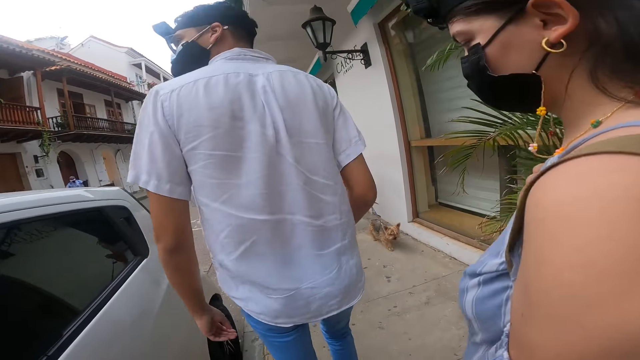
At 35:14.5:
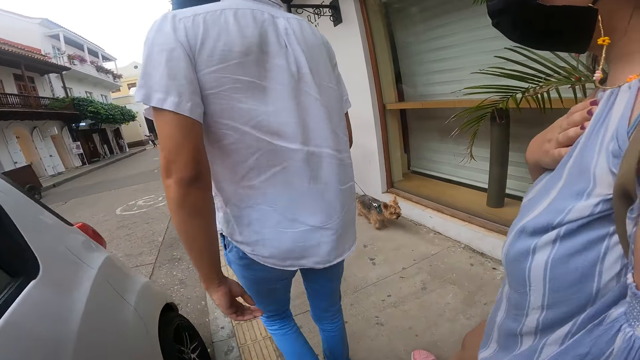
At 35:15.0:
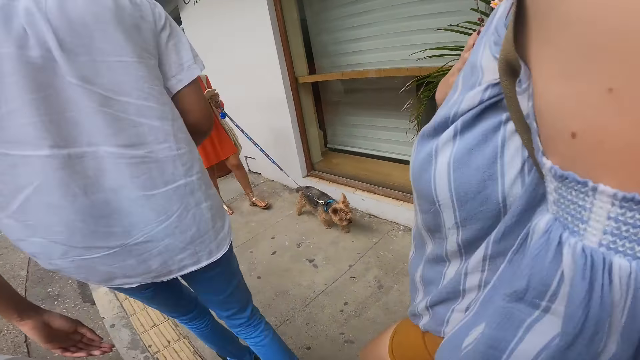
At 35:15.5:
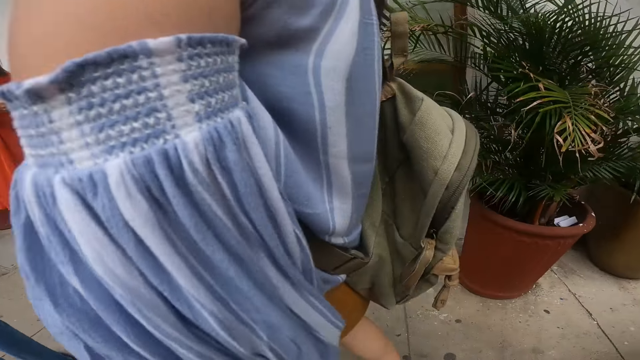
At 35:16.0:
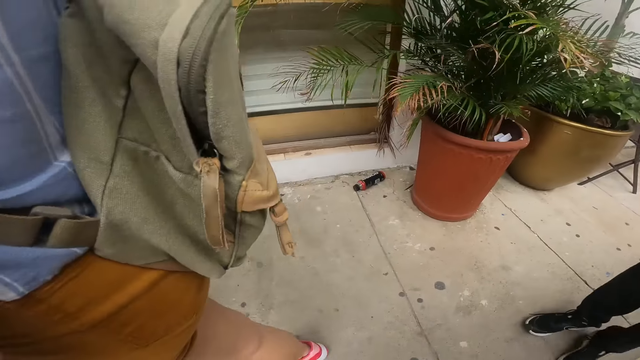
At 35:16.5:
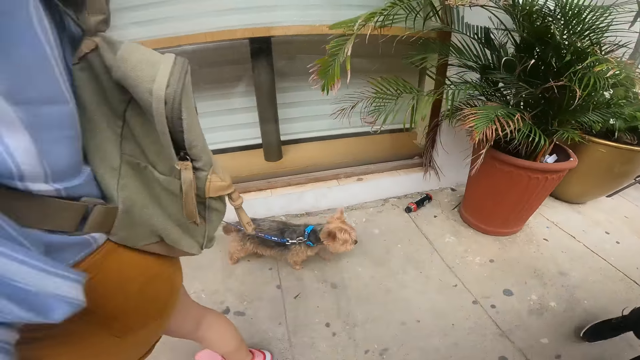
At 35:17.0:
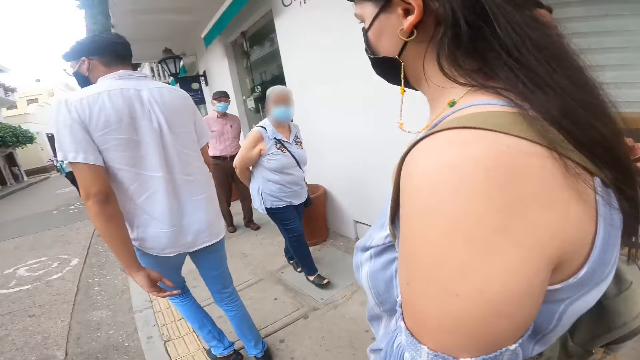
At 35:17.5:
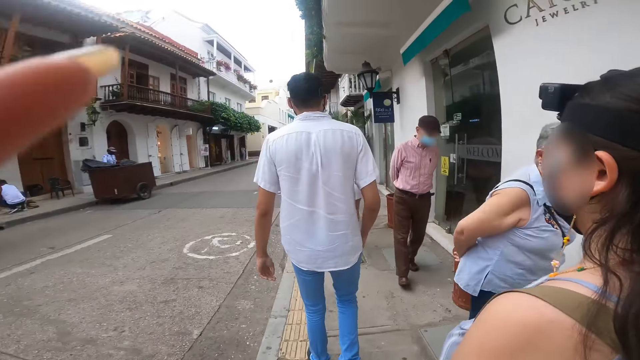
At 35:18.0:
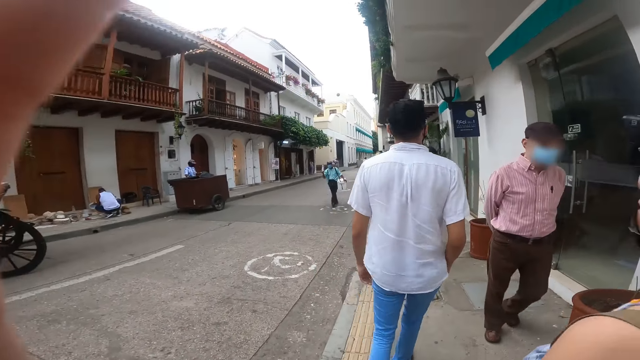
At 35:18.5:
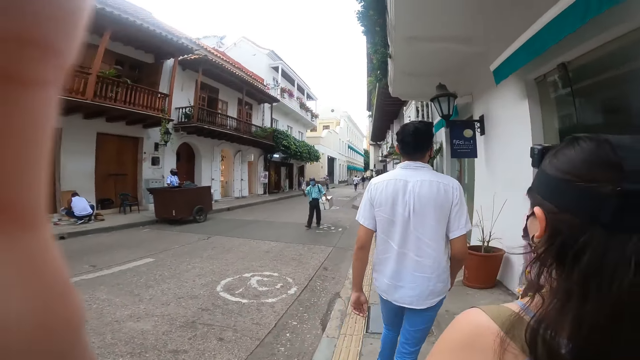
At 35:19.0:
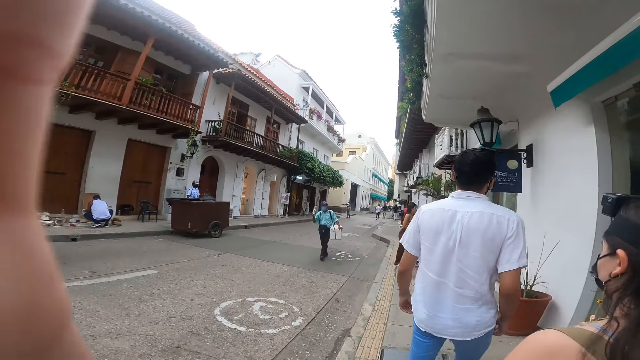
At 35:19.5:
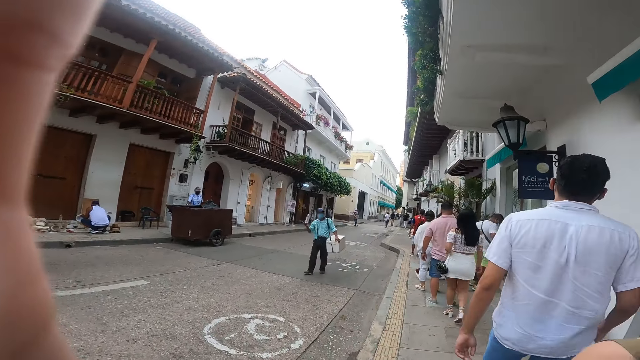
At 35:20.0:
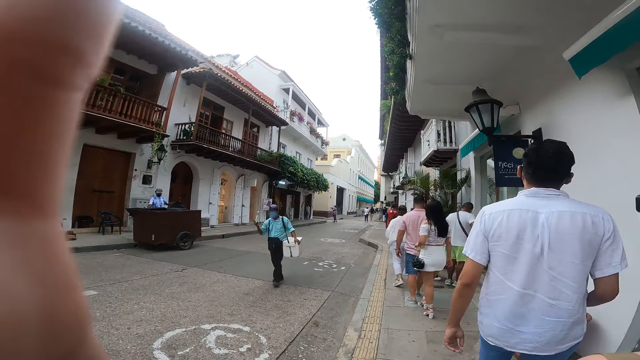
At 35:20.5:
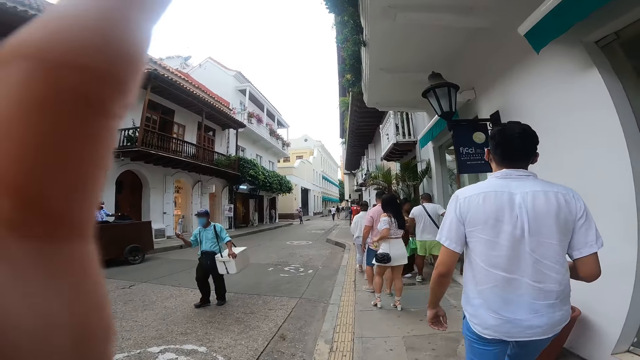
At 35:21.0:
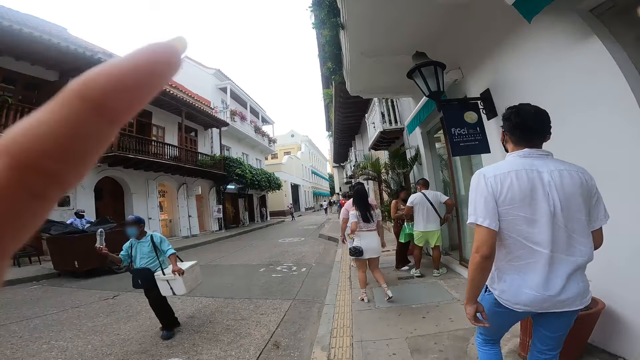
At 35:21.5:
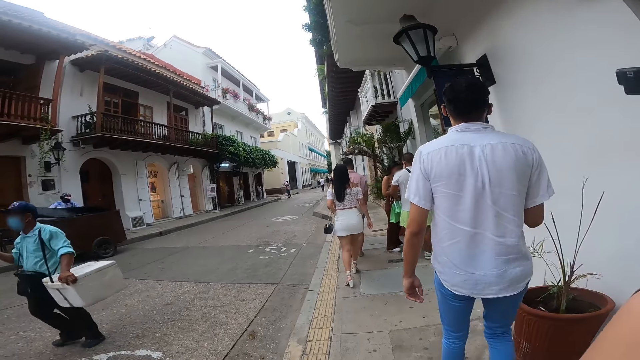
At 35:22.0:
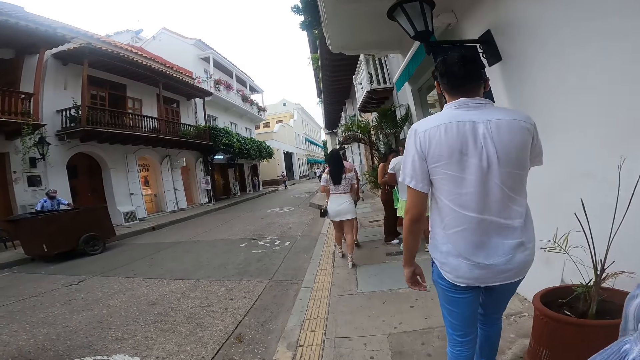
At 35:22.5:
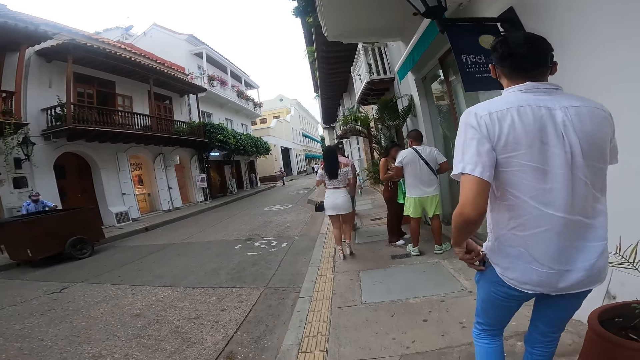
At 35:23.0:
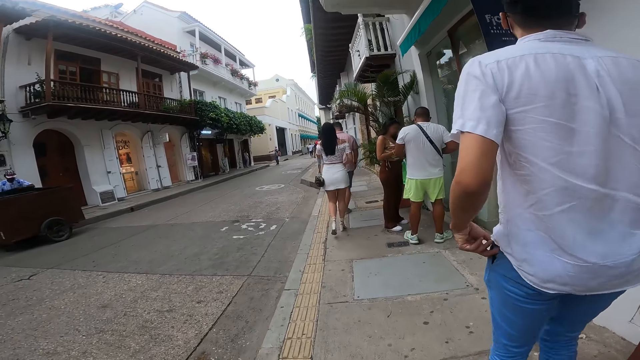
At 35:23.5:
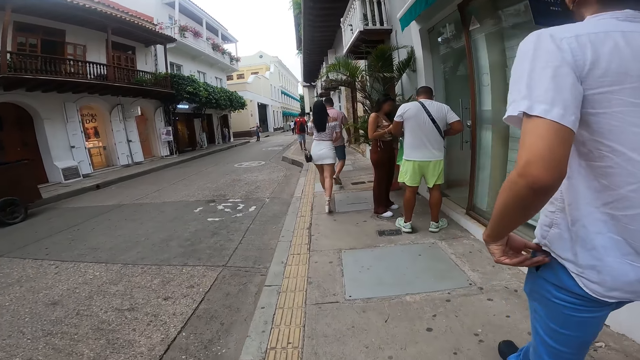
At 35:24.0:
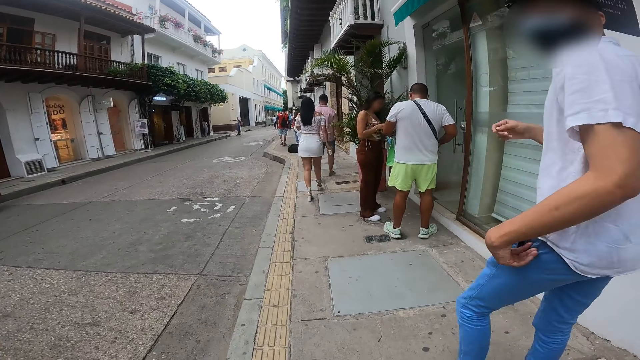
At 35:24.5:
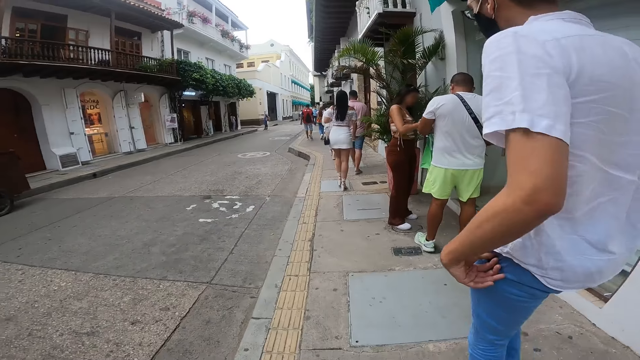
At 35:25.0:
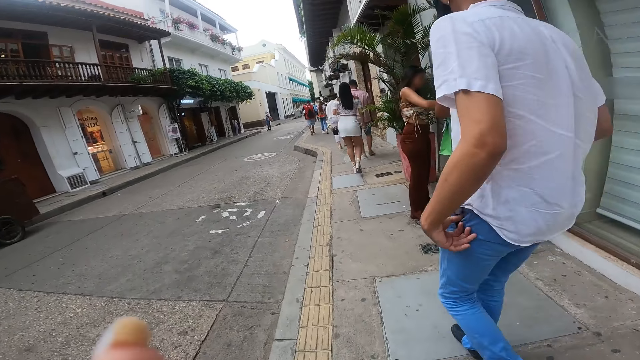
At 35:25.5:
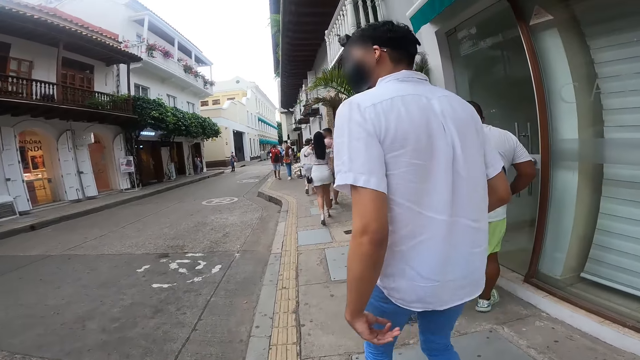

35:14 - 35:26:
The camera wearer looks at a person. He looks at the flowers in the flower pots. He adjusts a camera on his head with his left hand. He looks at the person. He moves his hands.
